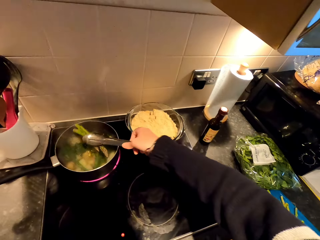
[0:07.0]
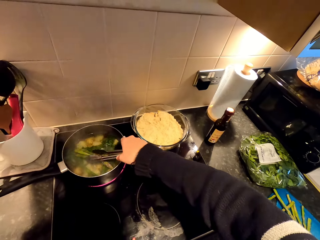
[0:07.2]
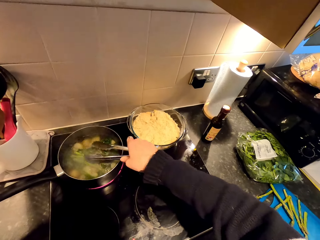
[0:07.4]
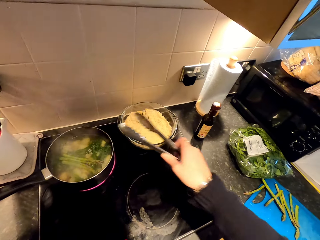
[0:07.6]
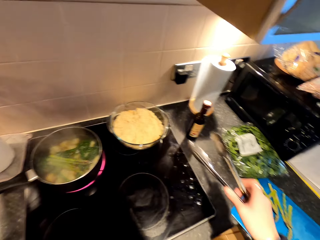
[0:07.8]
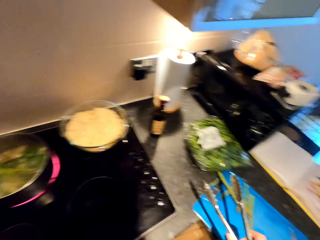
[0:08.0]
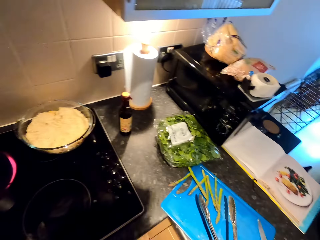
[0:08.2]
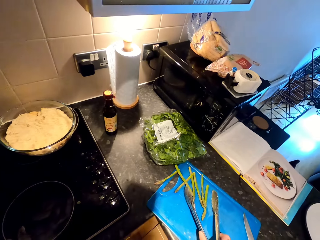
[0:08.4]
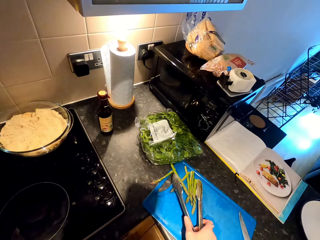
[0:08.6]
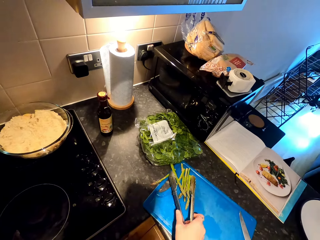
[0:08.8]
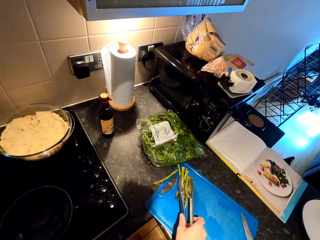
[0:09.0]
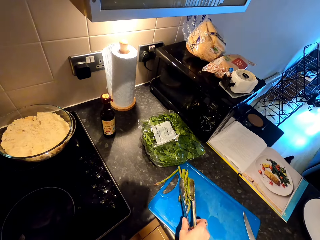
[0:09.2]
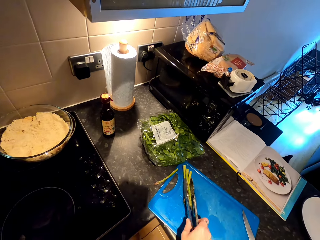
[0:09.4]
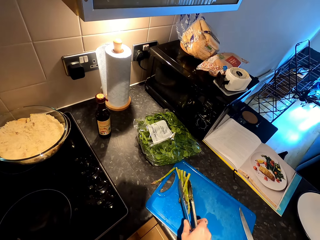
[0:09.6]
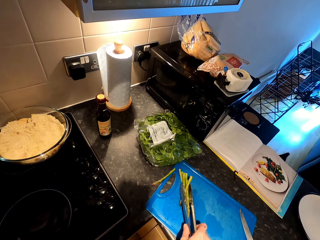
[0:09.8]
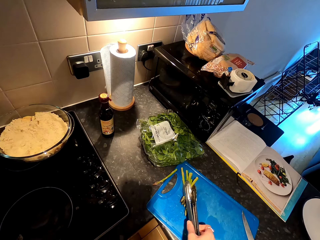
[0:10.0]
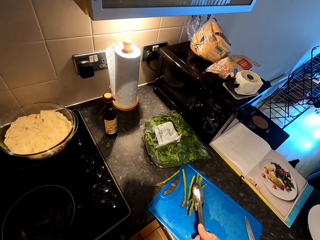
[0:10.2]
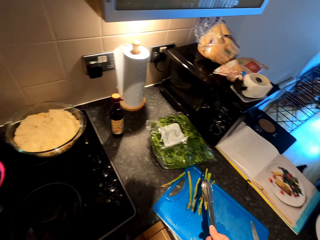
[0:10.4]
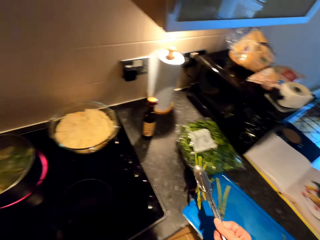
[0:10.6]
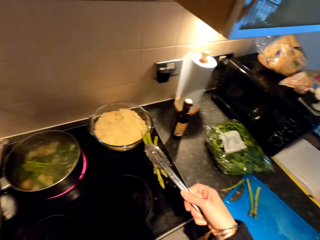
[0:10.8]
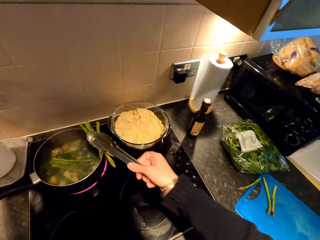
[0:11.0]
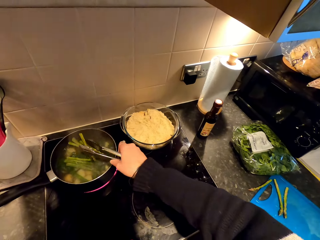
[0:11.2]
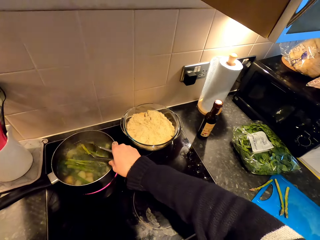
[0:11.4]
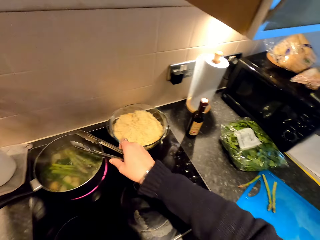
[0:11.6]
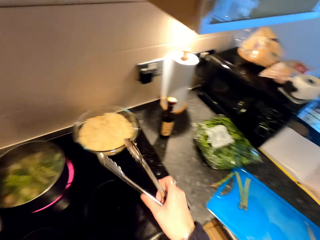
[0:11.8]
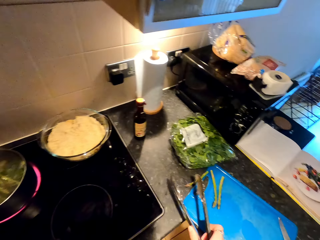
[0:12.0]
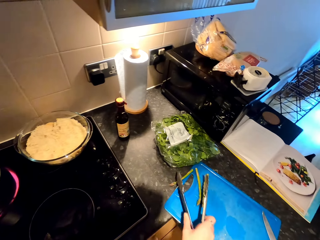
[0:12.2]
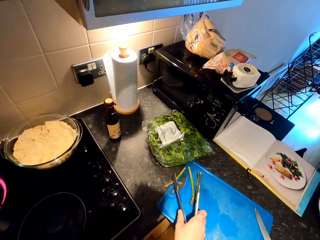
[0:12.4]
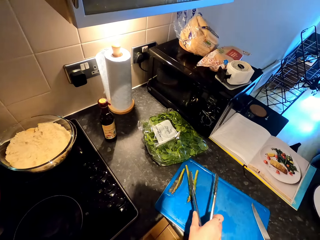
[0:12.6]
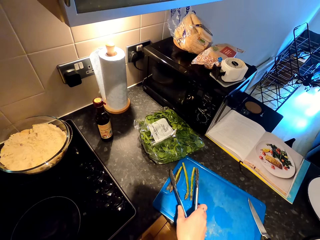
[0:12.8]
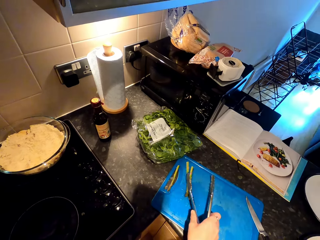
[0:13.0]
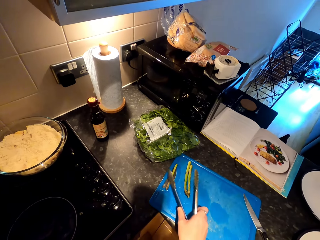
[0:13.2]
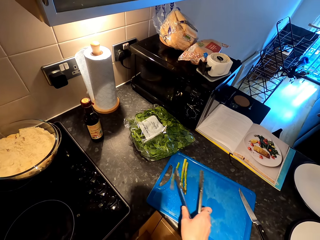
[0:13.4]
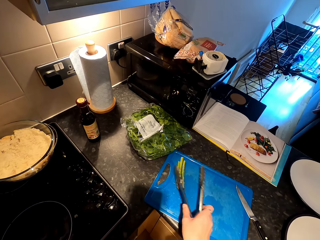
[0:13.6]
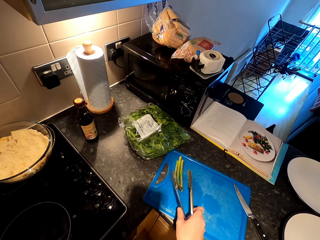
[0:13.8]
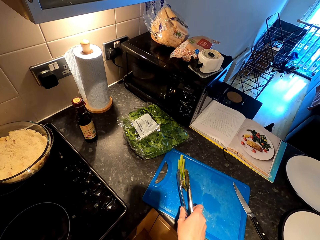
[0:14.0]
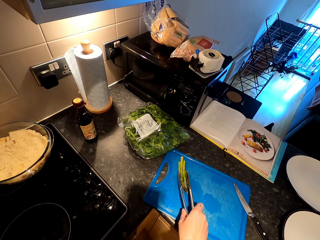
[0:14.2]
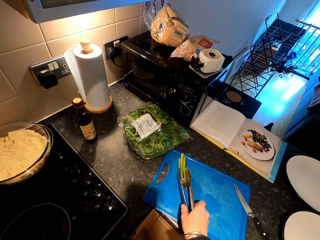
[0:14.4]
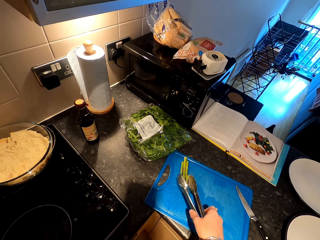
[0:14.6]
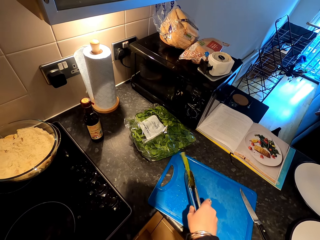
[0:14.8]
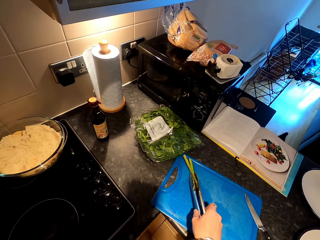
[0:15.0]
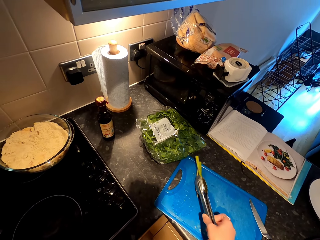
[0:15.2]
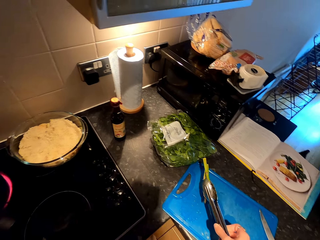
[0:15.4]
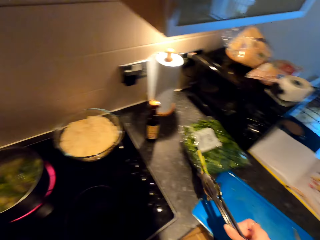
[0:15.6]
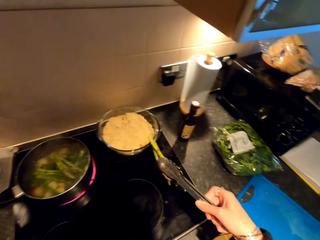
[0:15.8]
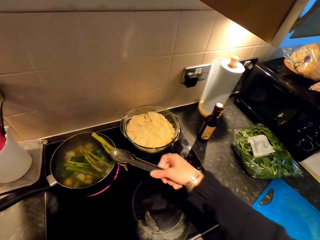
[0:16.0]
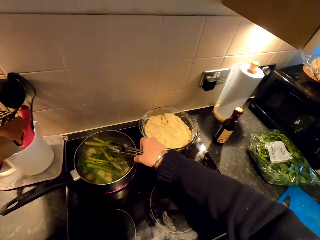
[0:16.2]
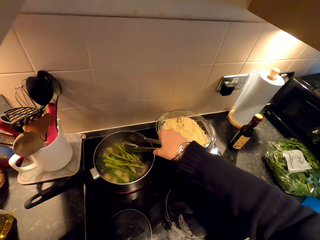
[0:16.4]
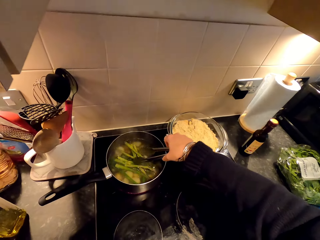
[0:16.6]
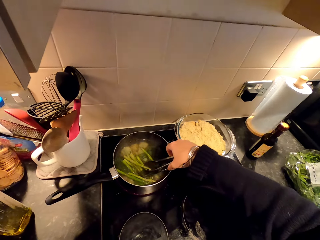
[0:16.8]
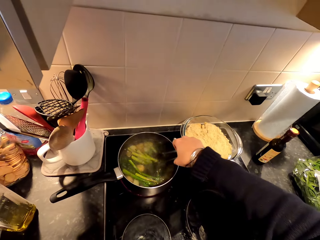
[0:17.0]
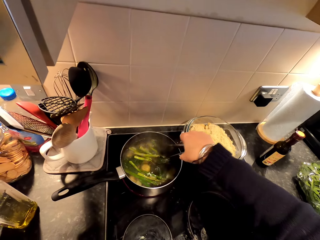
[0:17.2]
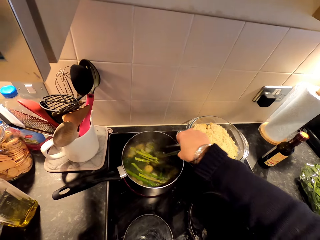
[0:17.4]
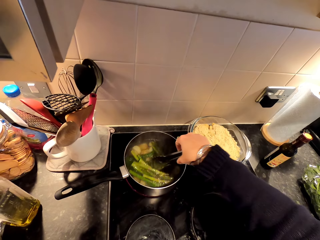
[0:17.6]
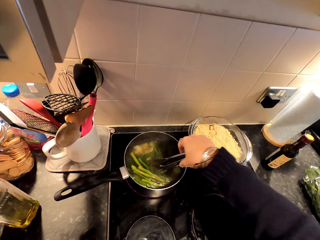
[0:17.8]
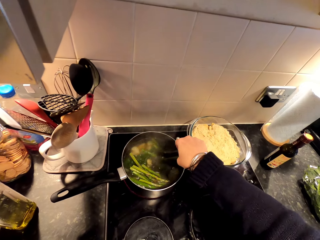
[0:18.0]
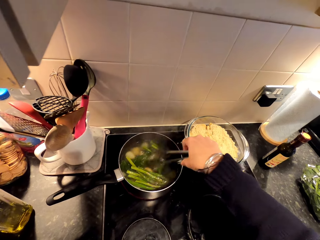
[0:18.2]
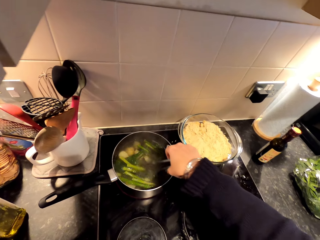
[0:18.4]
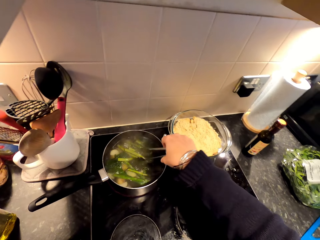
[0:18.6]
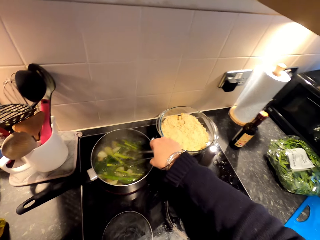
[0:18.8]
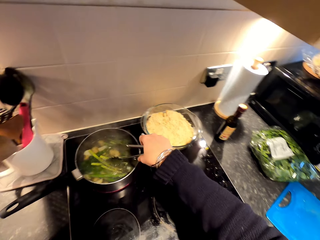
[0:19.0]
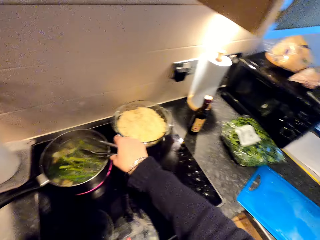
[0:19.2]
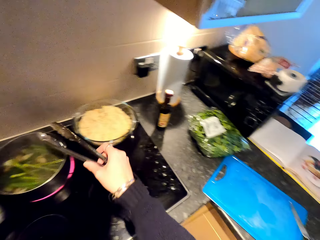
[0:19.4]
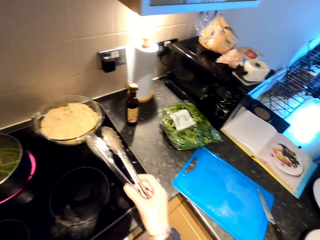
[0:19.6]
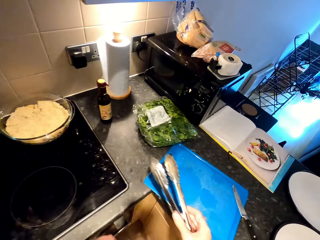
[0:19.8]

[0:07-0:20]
The camera wearer places French beans or celery in the cooking pot. They pick the French beans with tongs. They place the French beans in the cooking pot. They pick the French beans with the tongs. They place the French beans in the cooking pot. They stir the food with the tongs. They cook the food.

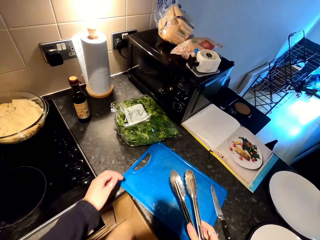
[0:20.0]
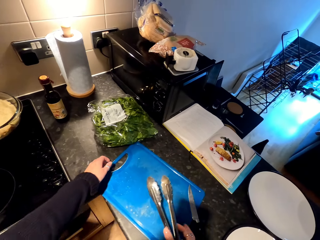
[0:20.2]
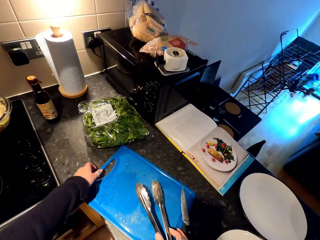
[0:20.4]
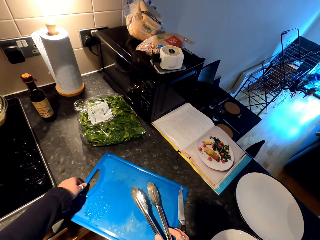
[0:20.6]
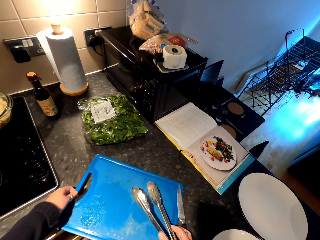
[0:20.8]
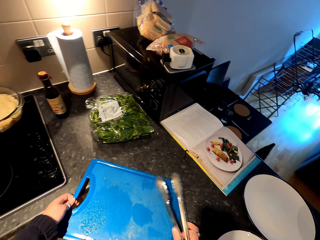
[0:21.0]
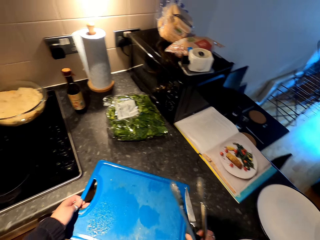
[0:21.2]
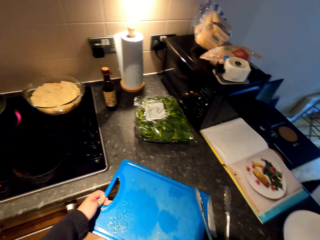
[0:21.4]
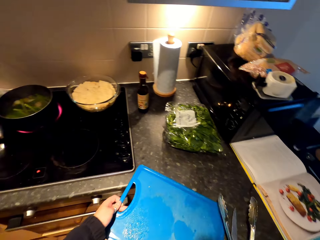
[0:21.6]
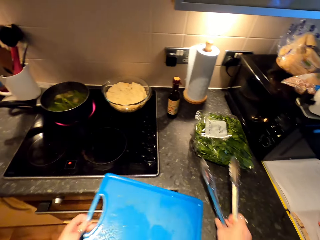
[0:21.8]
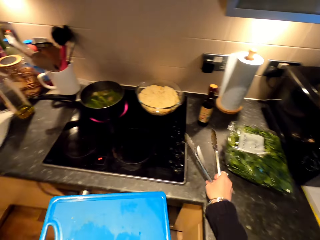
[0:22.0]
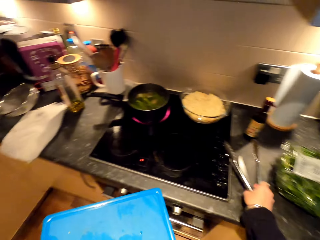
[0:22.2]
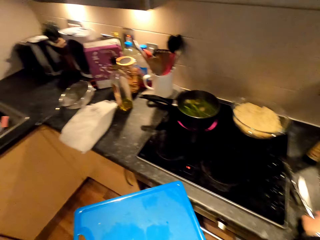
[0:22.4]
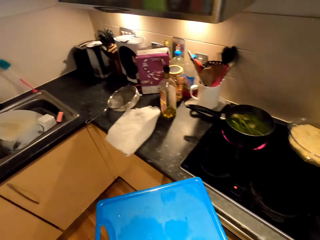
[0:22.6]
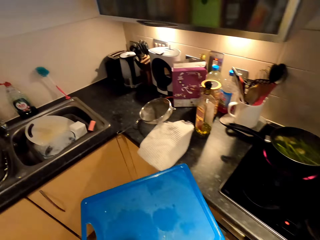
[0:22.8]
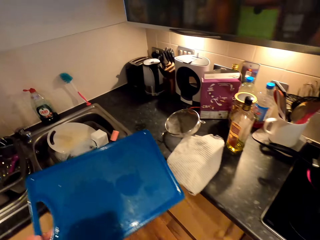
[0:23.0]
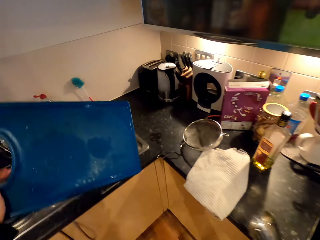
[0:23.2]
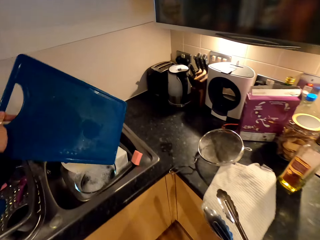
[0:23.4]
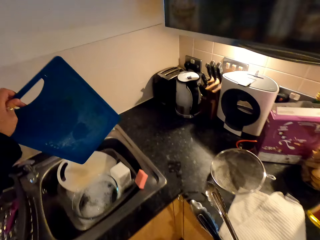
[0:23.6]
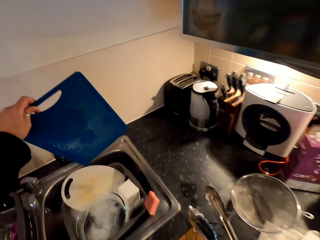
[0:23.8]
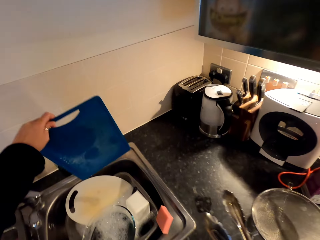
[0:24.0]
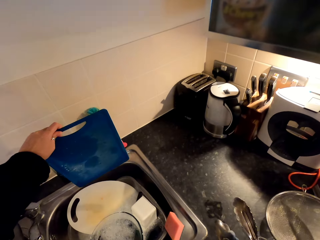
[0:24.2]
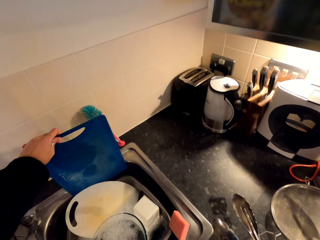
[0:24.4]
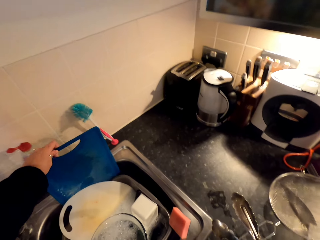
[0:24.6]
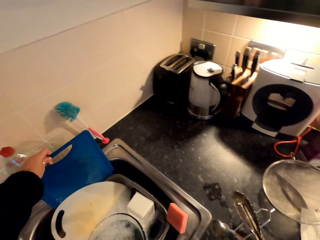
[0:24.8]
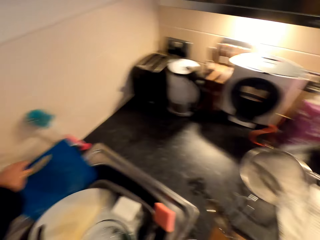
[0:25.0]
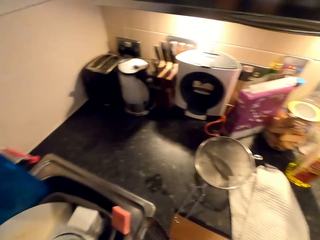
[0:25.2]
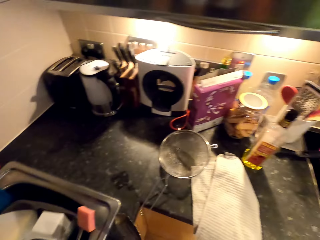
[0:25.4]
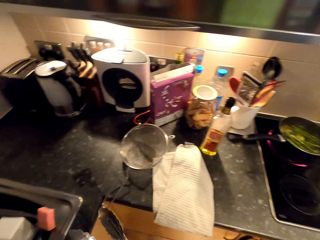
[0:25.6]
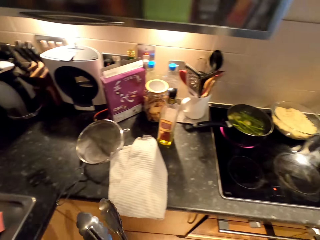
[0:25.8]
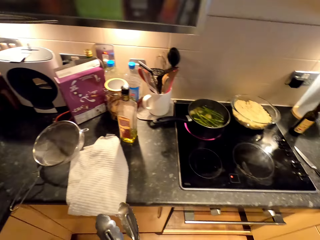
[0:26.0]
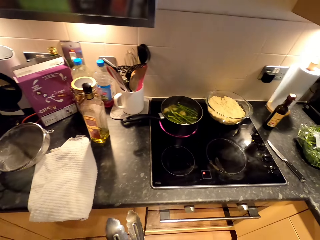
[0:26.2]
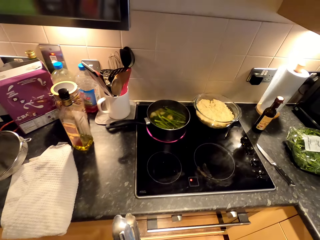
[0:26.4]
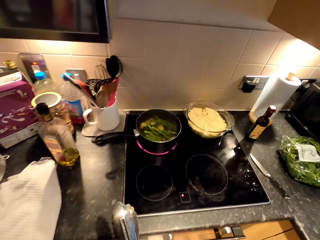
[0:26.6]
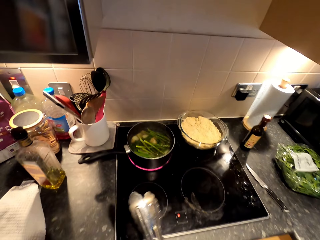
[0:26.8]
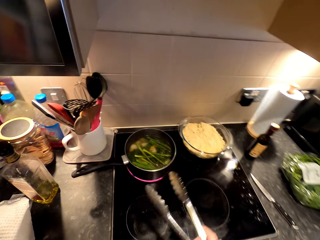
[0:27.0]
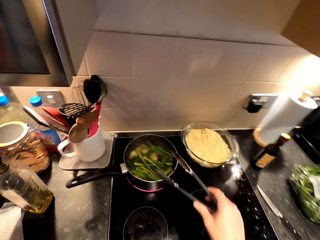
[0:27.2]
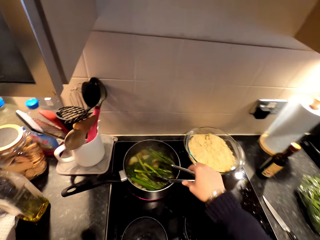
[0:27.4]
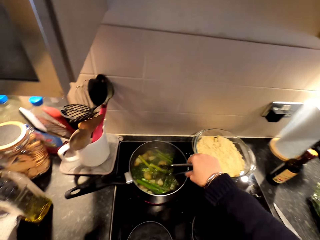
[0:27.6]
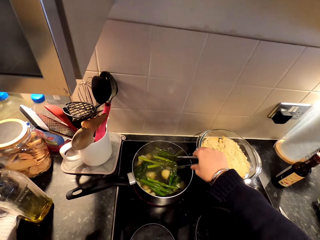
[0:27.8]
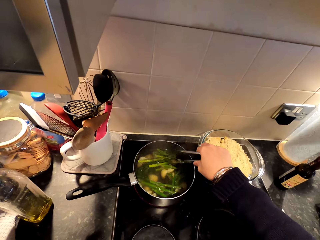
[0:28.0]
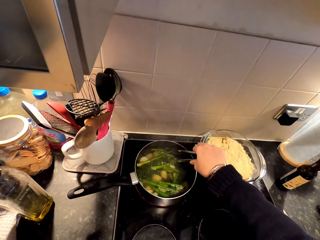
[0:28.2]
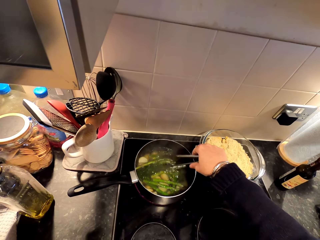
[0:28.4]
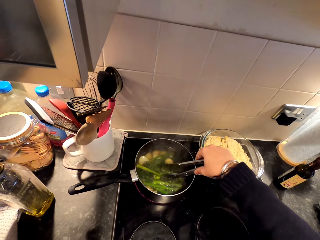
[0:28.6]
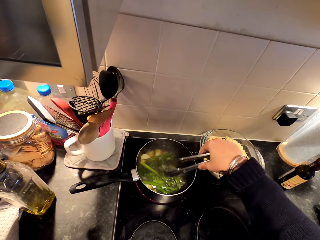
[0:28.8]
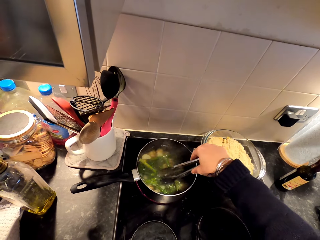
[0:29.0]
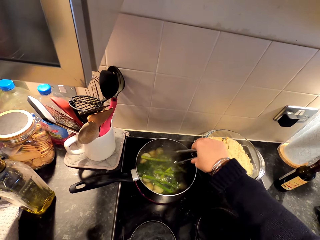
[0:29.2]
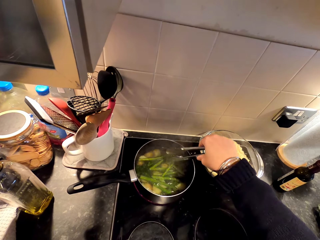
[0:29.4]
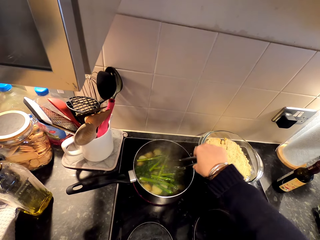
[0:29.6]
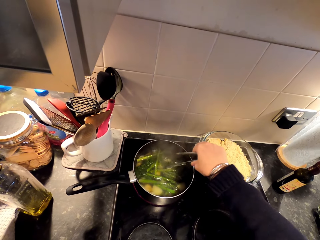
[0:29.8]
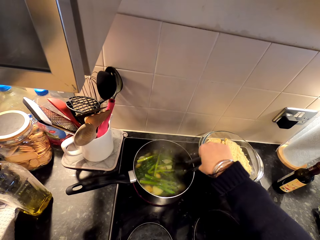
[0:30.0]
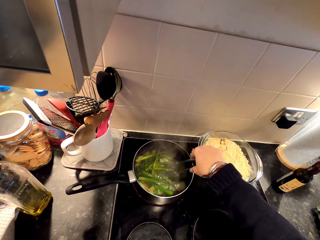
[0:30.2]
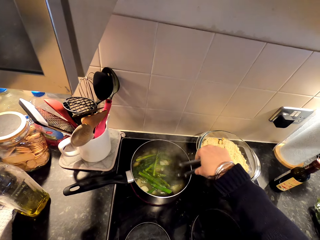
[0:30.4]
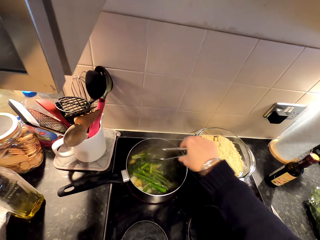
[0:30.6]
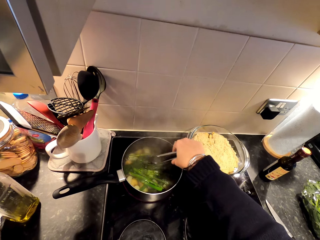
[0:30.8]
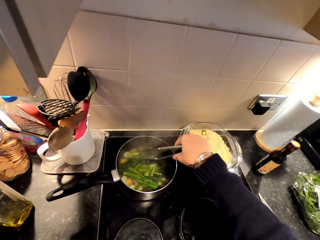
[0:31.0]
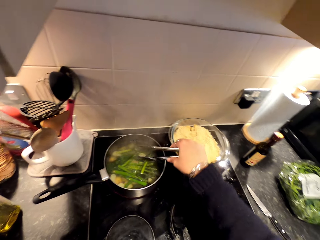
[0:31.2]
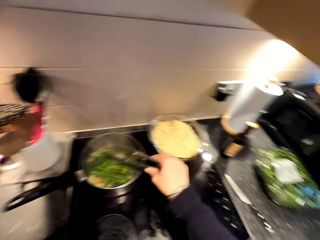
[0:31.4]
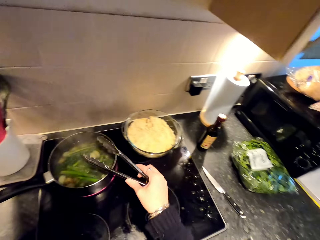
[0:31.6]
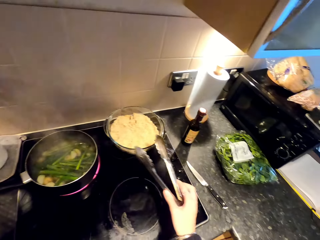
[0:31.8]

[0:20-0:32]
The camera wearer picks the chopping board from the counter top. They walk around the kitchen. They place the tongs on the counter top. They put the chopping board on the sink. They walk towards the cooker. They stir the food with the tongs. They cook the food.
